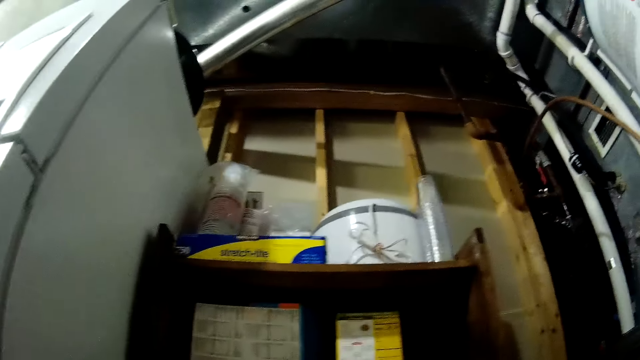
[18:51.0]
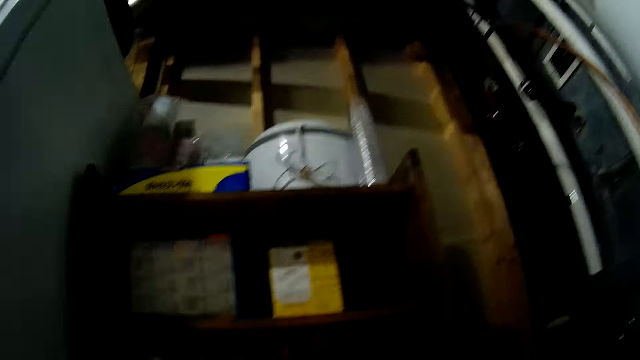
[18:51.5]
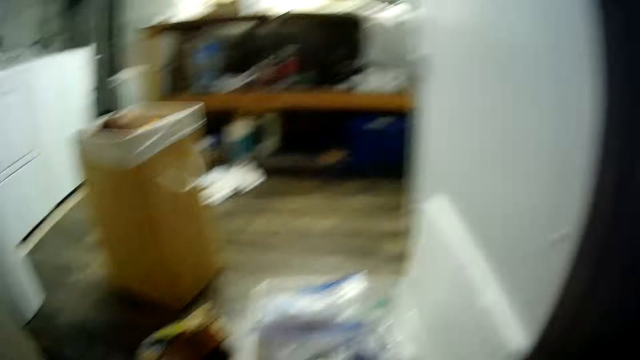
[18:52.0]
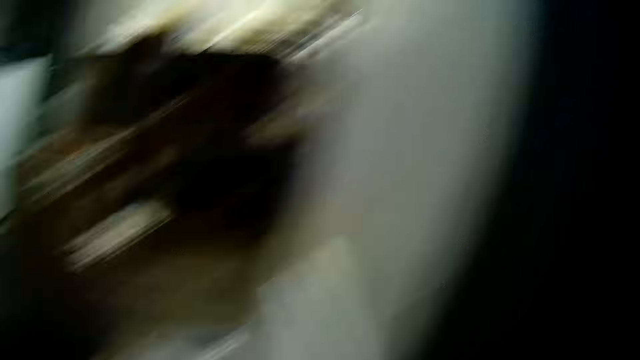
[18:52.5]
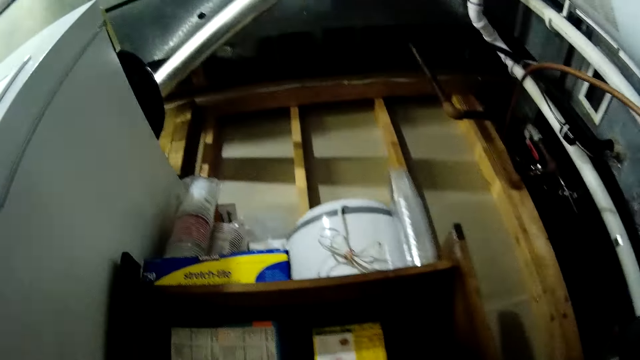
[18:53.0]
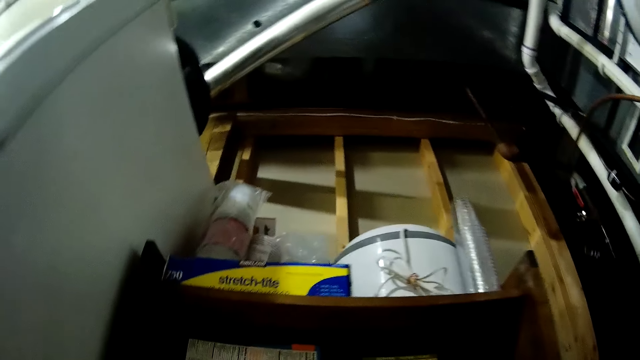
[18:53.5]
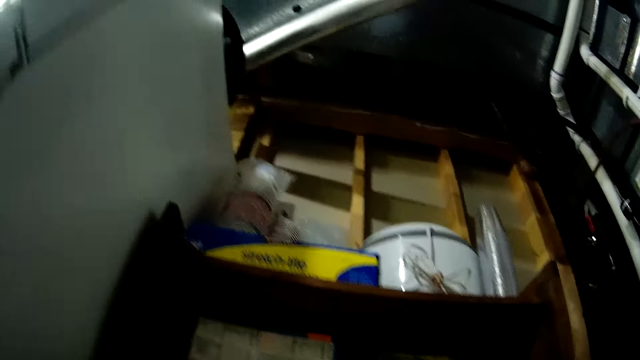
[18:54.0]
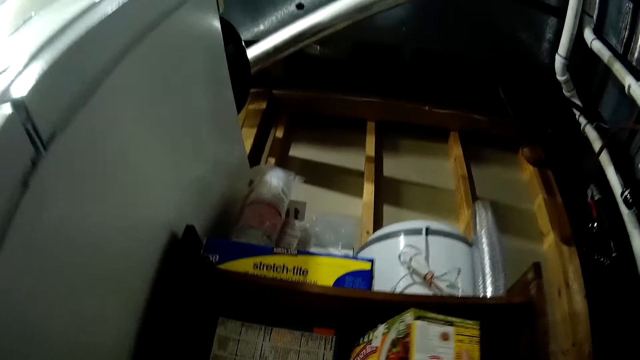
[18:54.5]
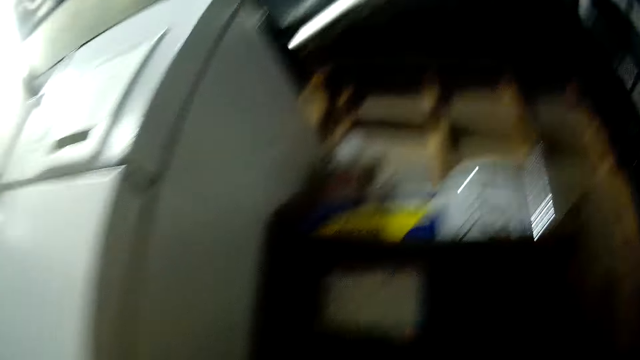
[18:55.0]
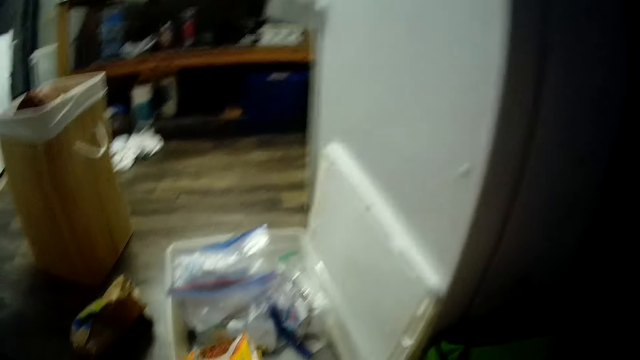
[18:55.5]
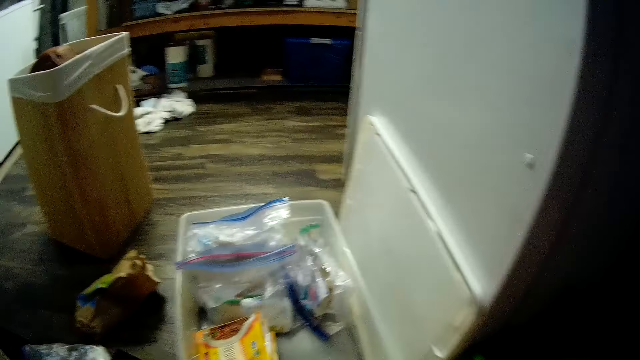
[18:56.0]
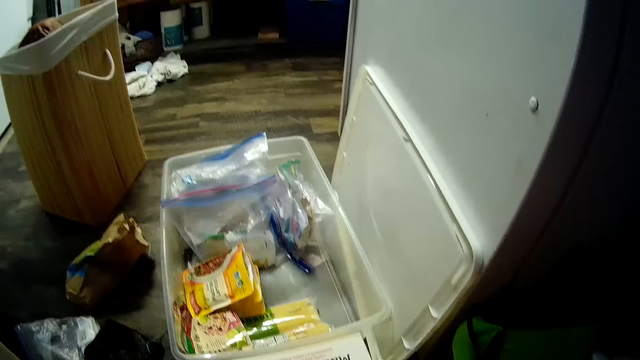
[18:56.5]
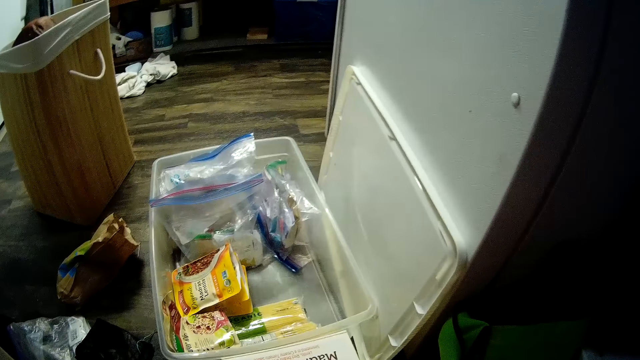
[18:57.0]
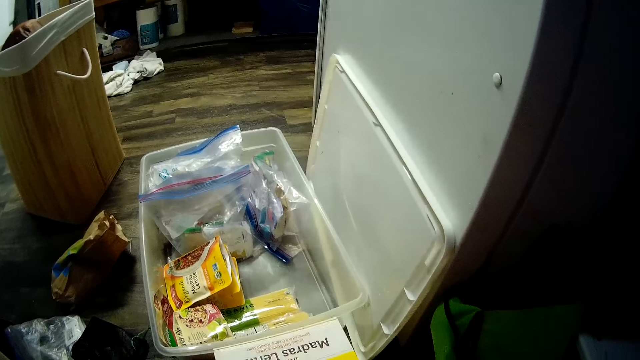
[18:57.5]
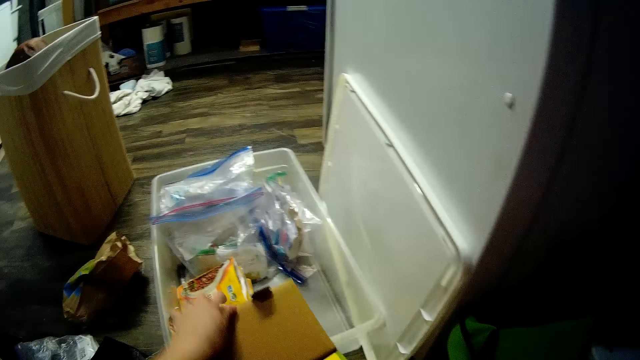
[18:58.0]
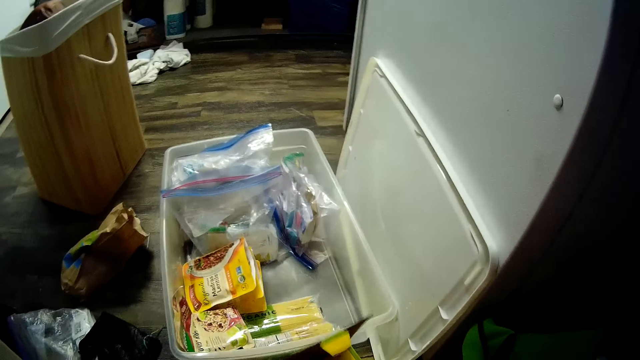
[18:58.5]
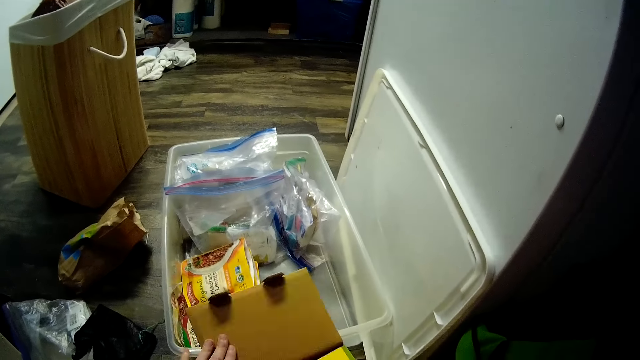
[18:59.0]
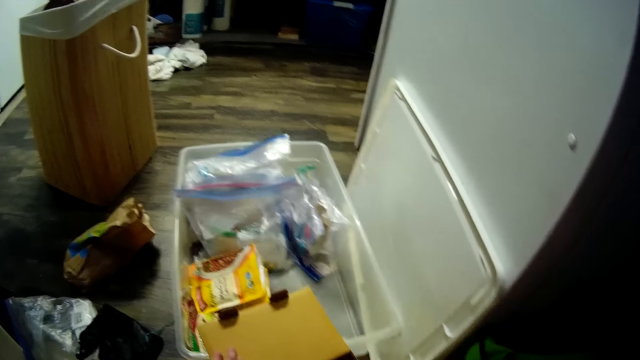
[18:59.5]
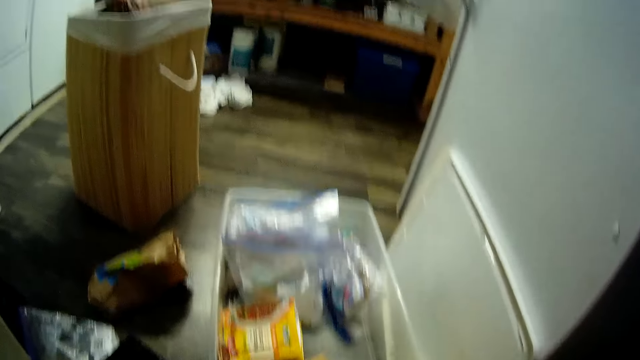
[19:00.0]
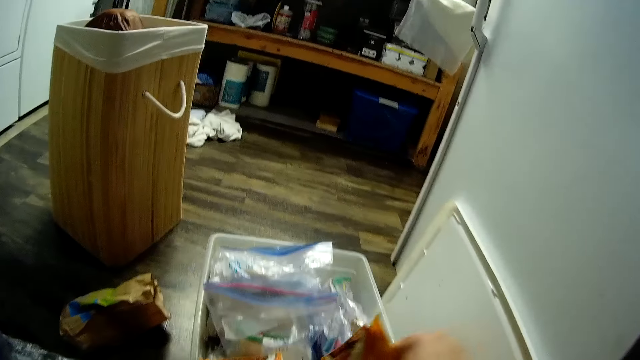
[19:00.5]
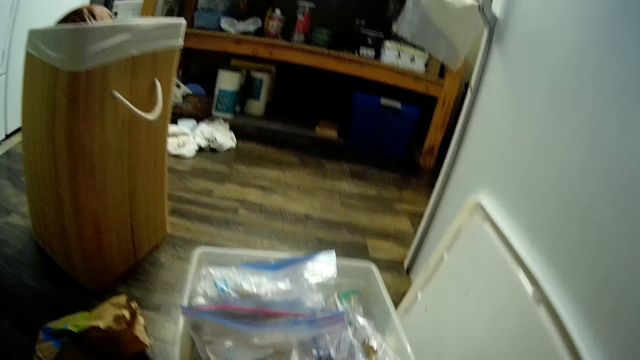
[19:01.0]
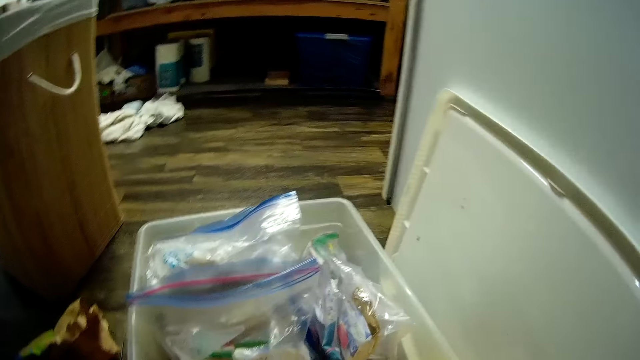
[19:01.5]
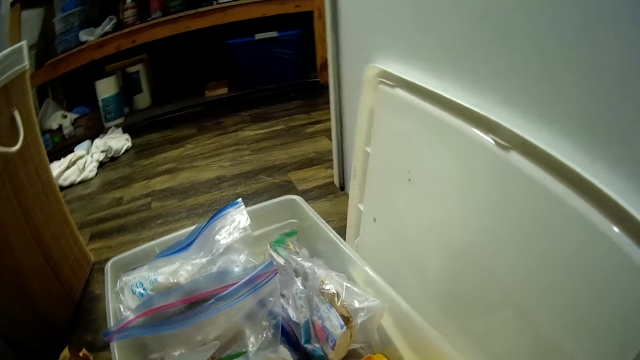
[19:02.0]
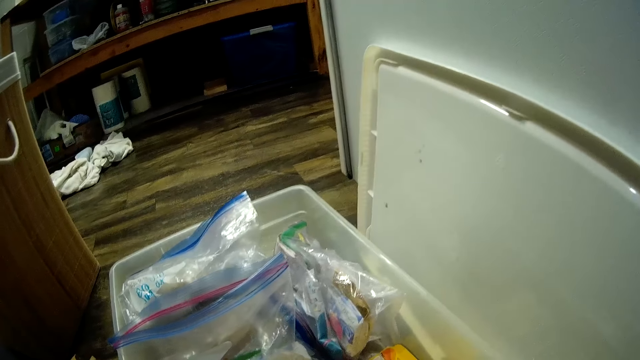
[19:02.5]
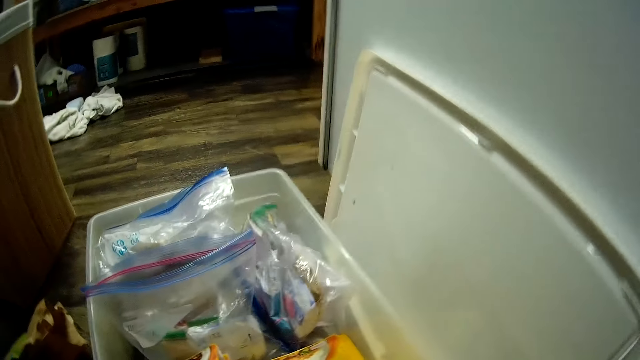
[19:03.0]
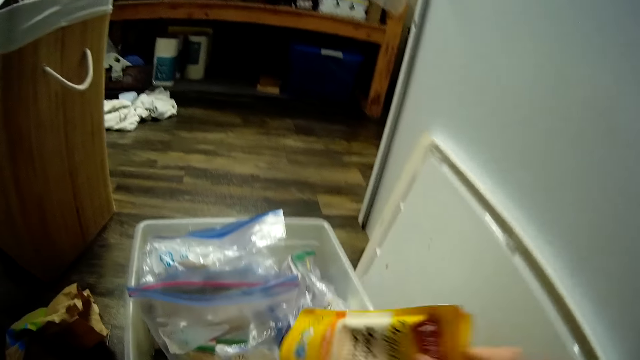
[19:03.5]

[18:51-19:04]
The camera wearer looks around the room. She picks a package or box from the shelf with her right hand. She drops the box on the table. She opens the package with both her hands. She takes the spices from the box.

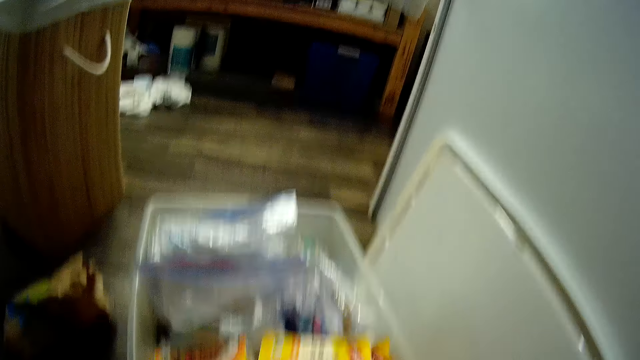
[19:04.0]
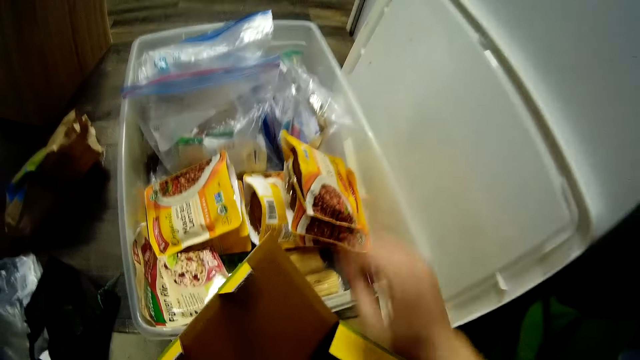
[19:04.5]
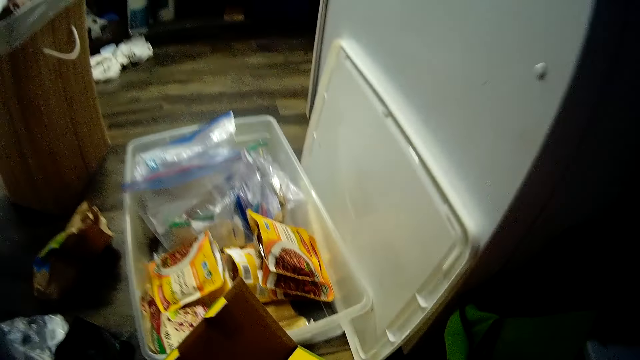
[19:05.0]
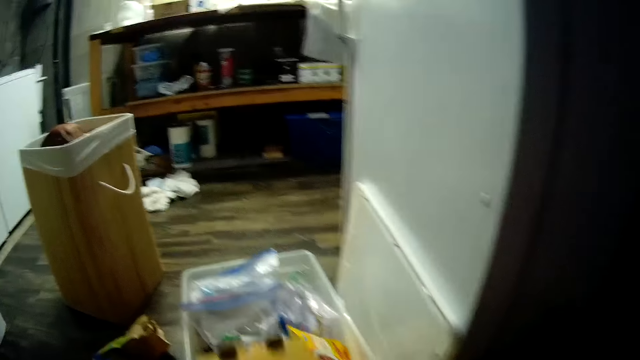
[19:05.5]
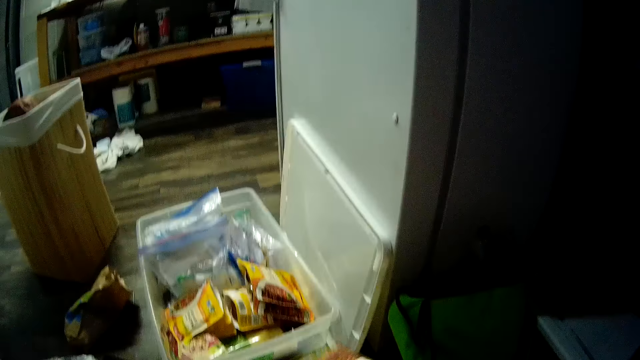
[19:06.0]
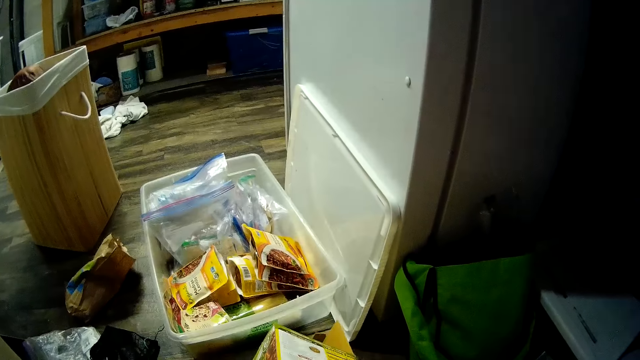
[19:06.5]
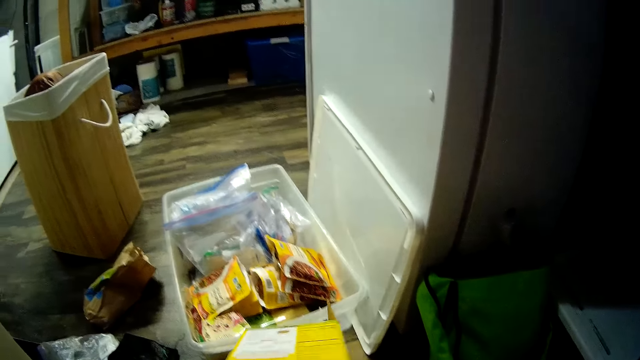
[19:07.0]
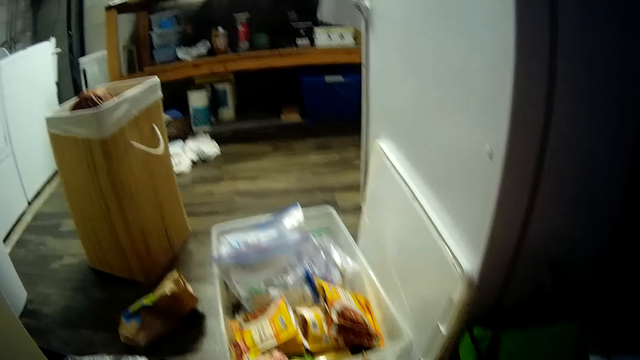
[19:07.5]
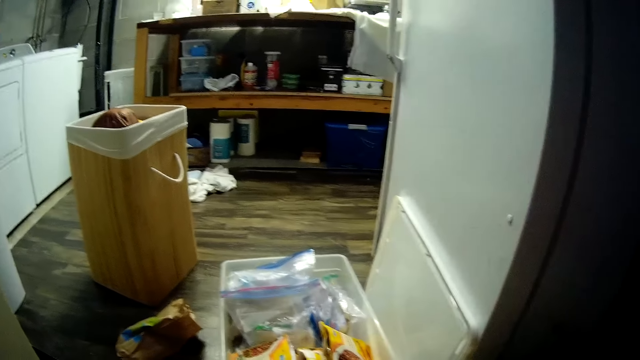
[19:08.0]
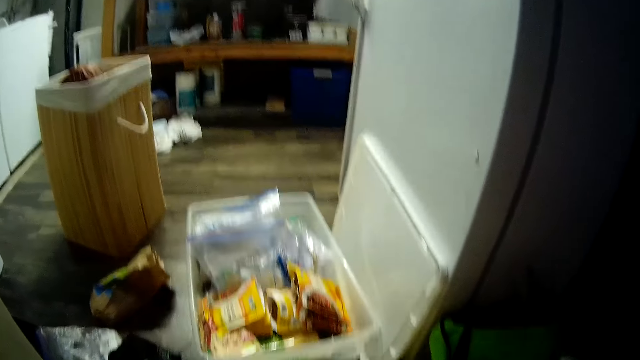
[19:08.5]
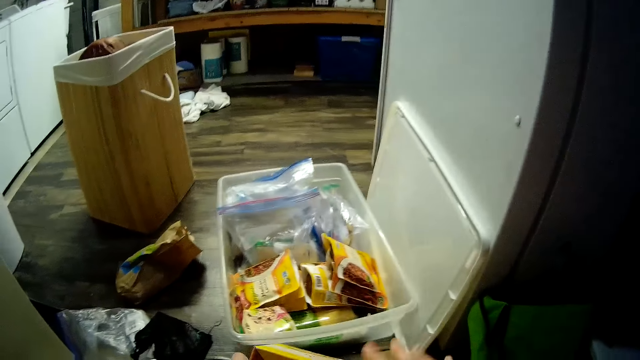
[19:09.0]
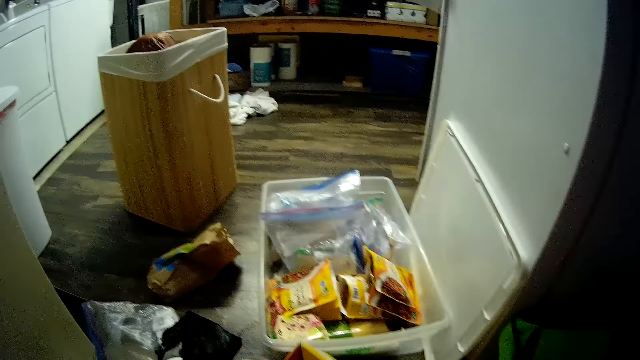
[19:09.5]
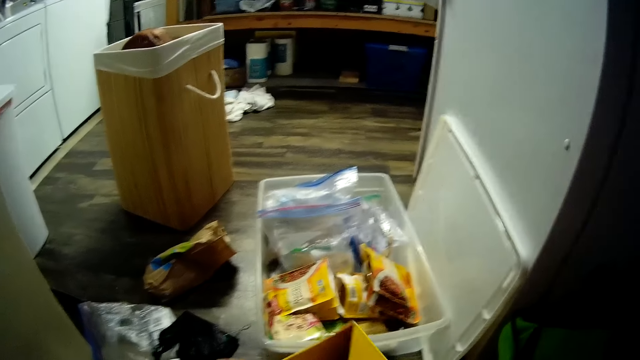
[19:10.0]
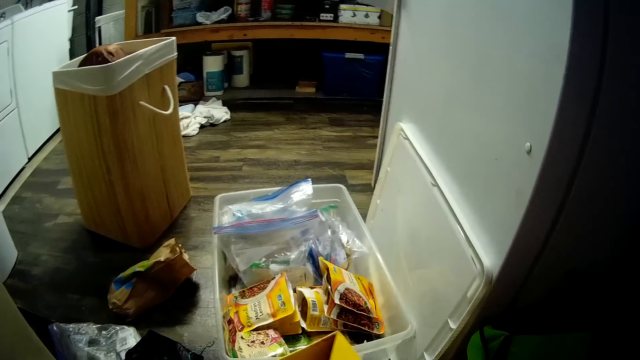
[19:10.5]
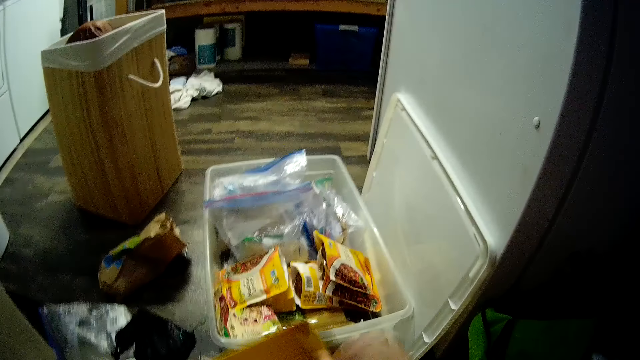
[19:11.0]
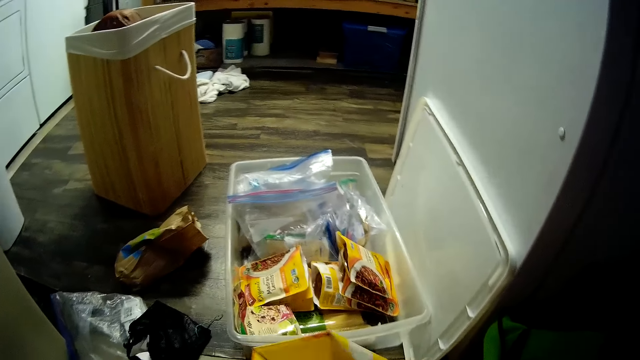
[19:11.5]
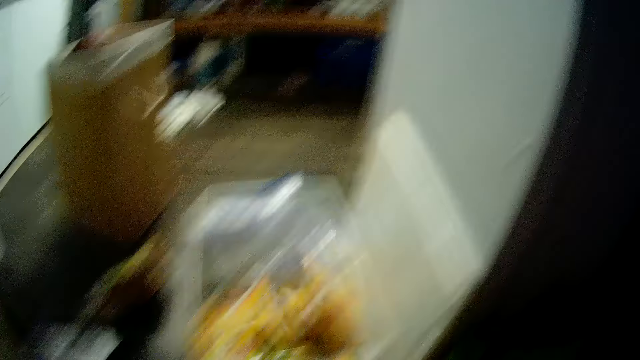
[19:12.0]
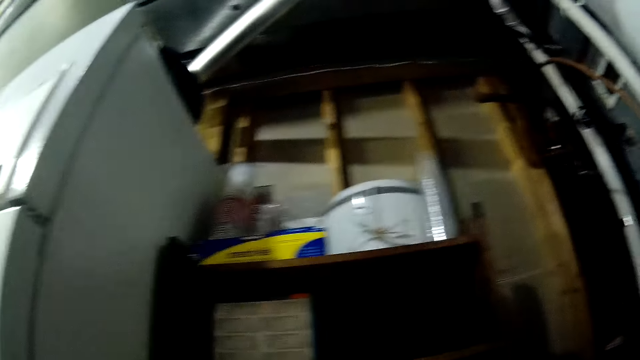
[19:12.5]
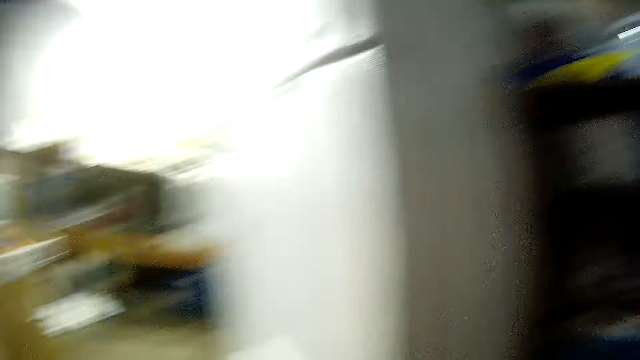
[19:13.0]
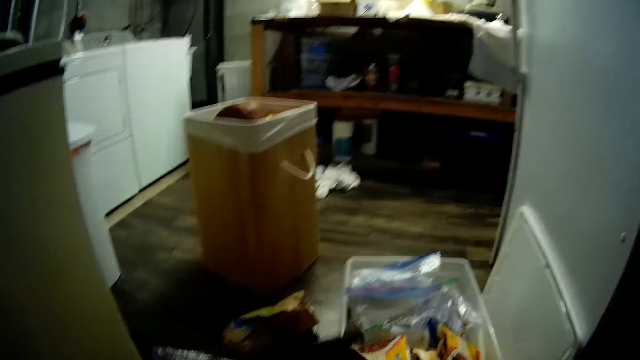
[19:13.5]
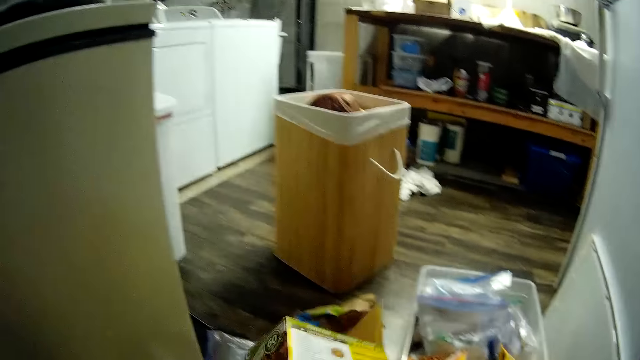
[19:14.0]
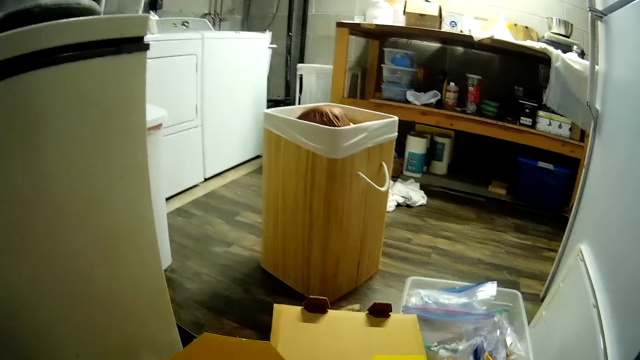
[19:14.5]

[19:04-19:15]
The camera wearer picks food packages from the package. She places the food packages from the package into the plastic container with both her hands. She breaks the box.
